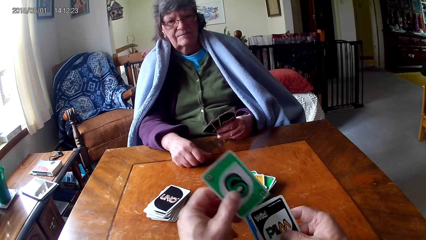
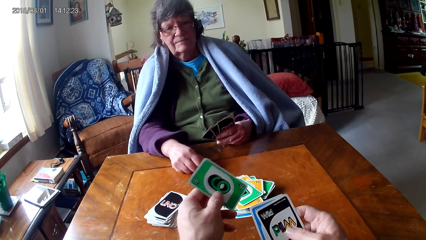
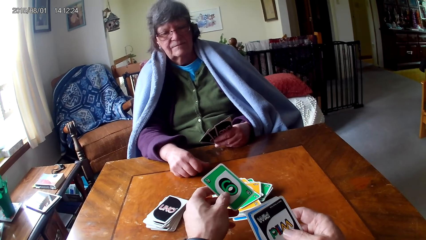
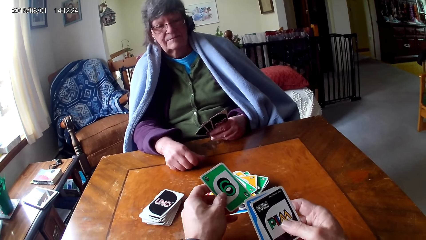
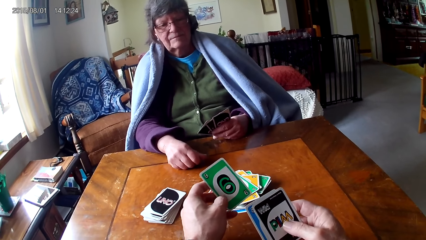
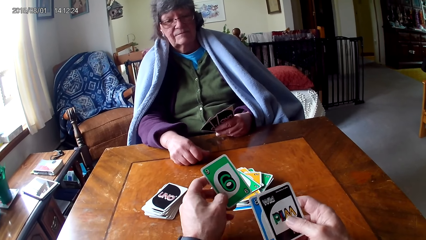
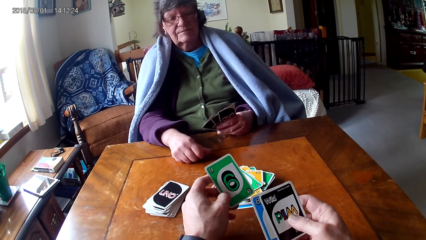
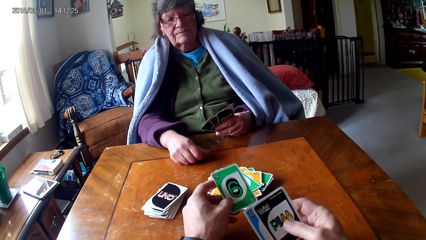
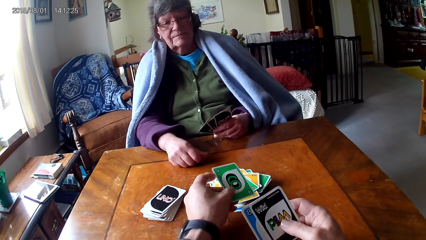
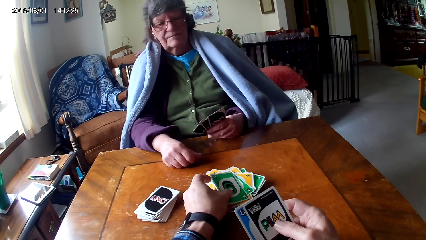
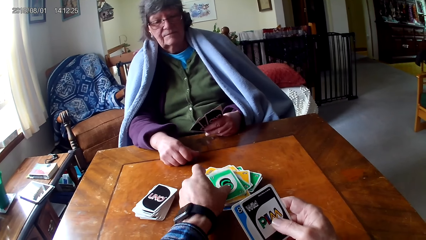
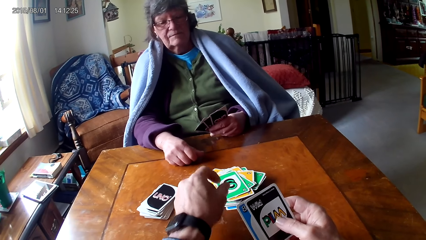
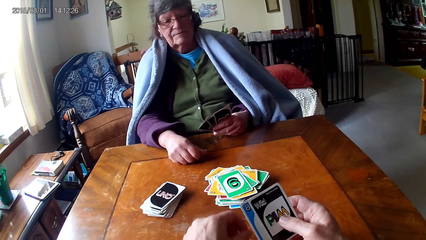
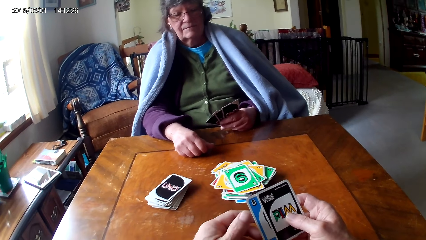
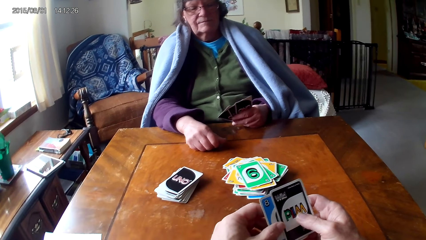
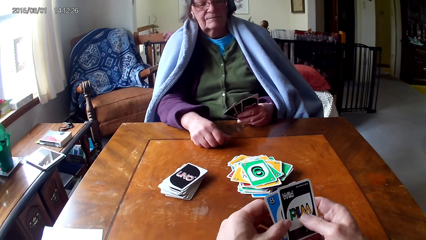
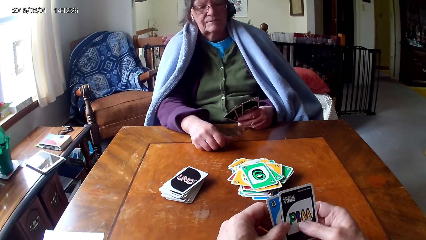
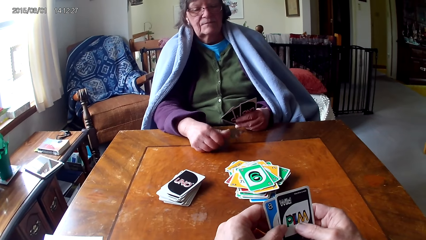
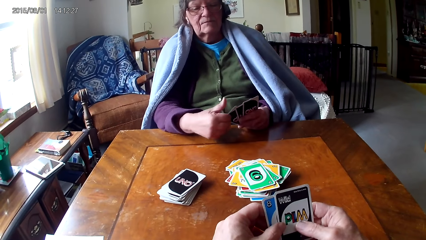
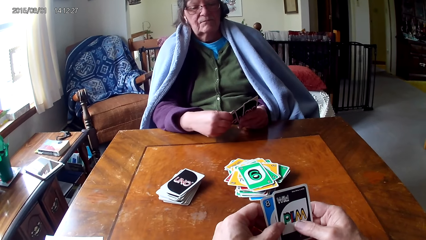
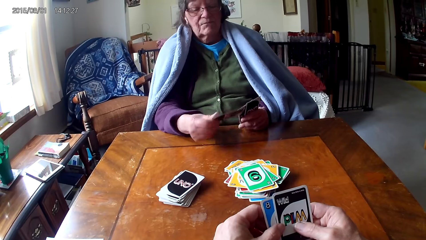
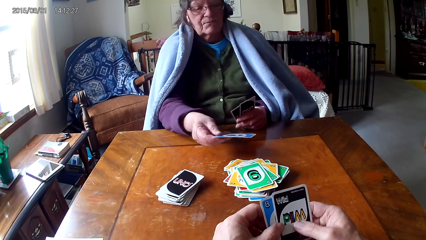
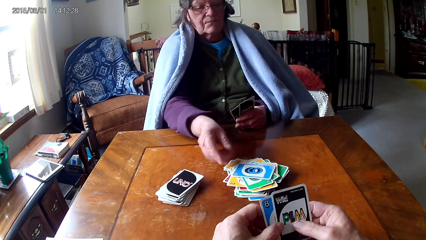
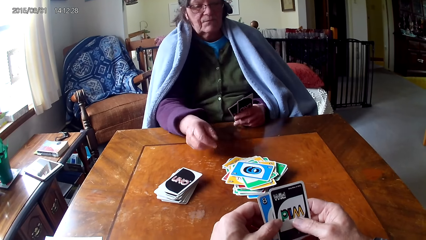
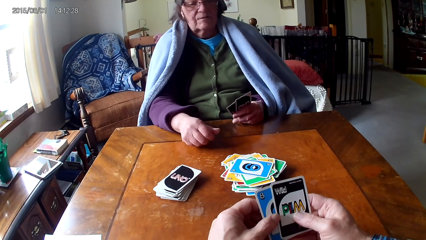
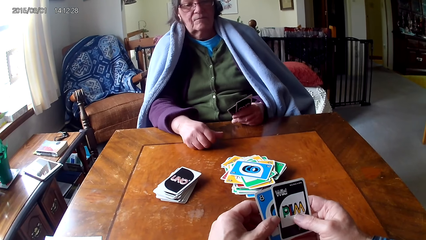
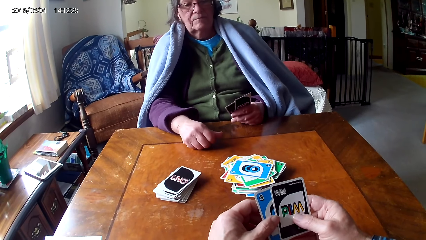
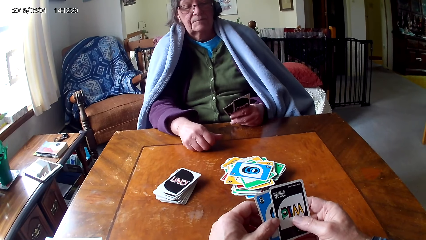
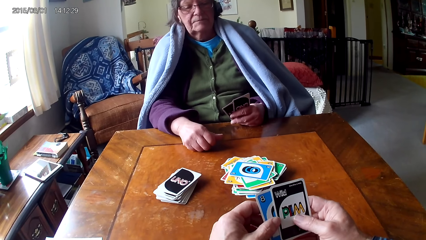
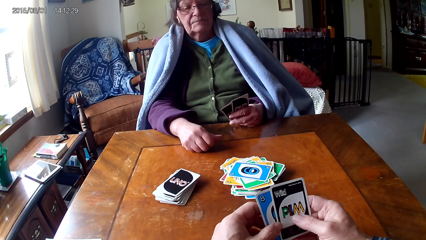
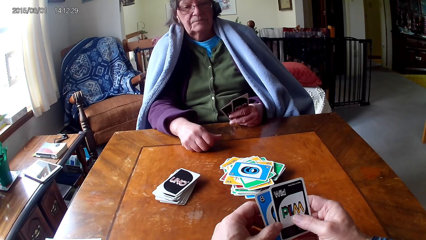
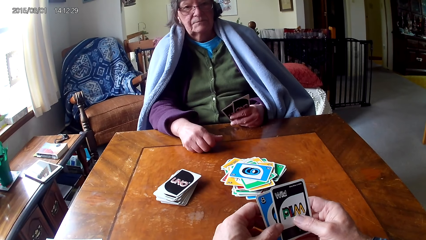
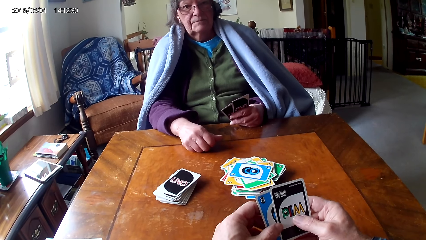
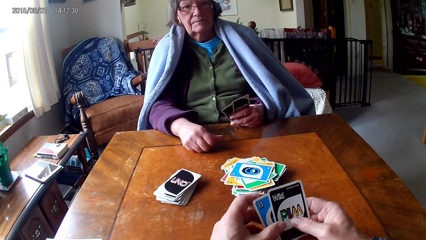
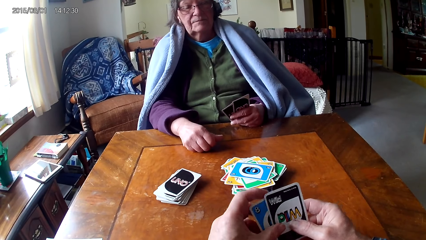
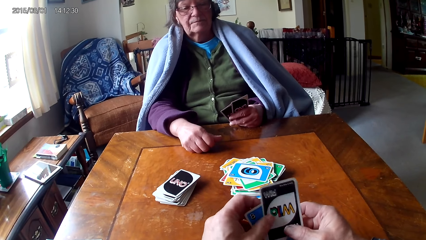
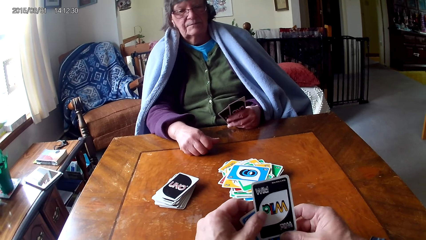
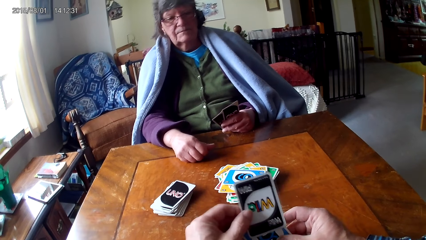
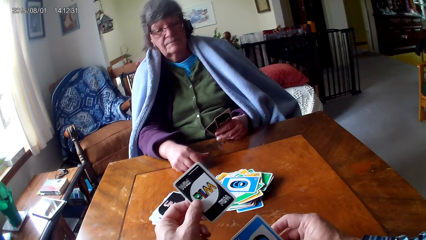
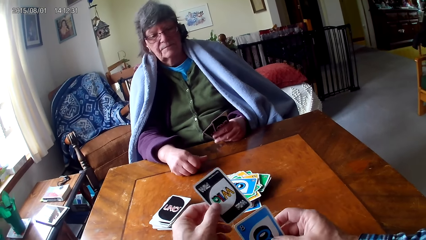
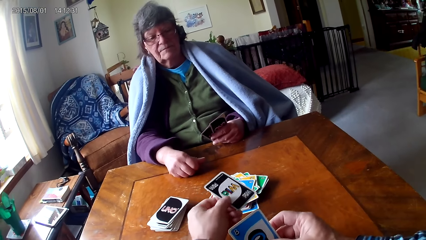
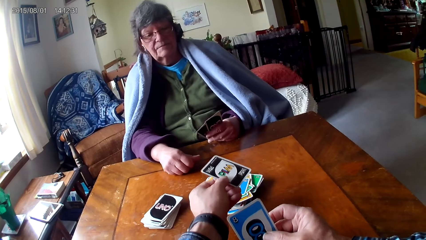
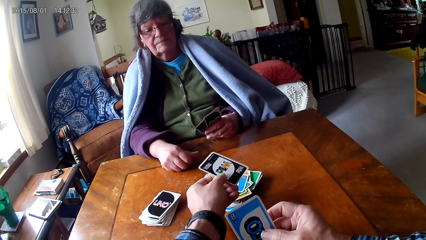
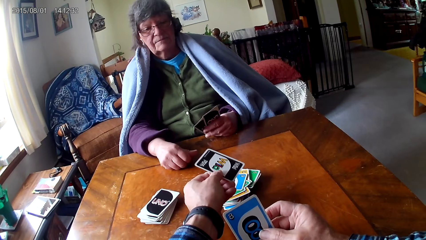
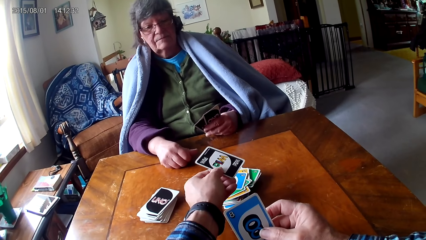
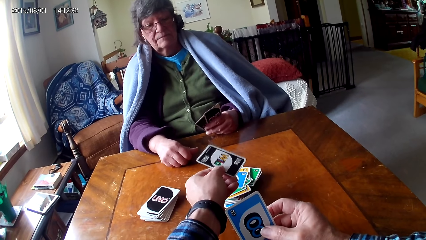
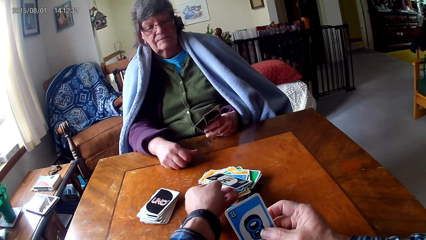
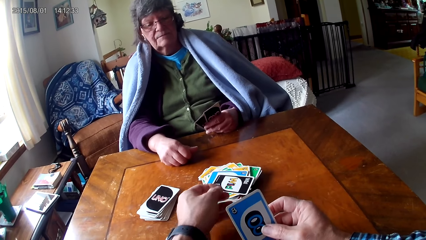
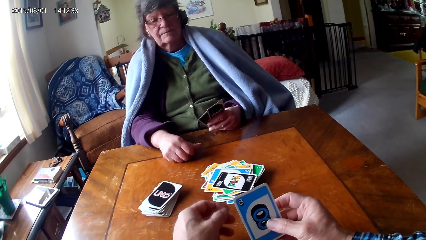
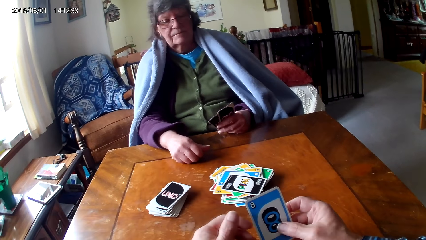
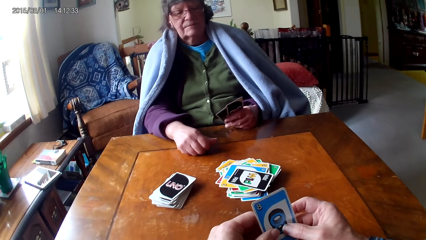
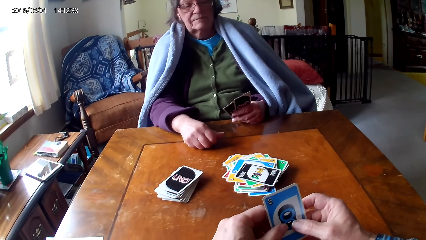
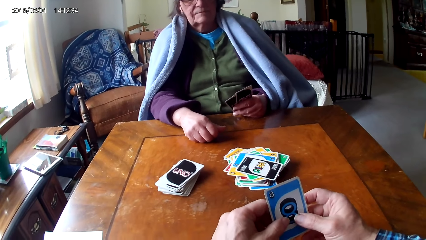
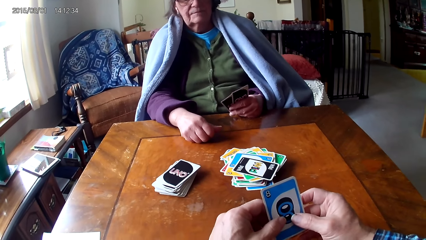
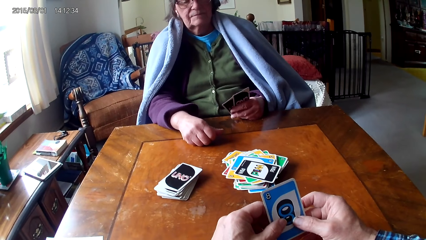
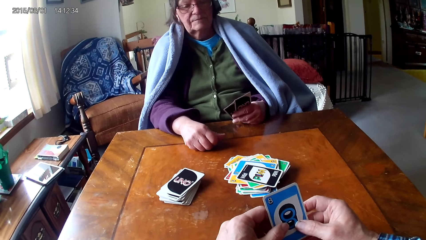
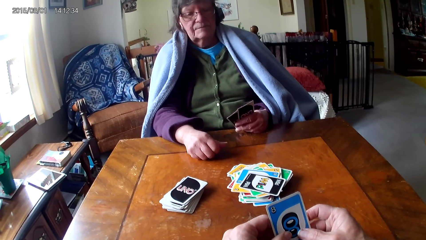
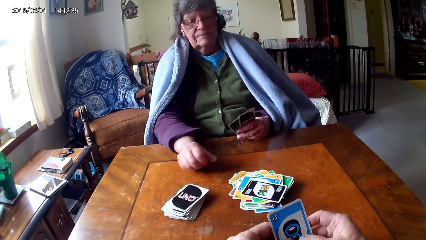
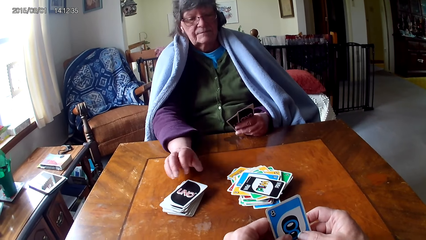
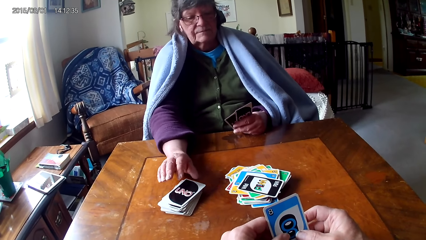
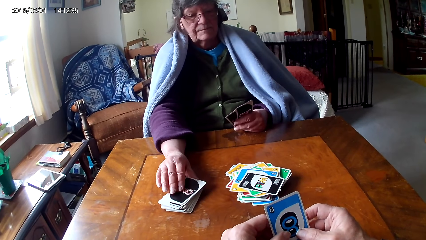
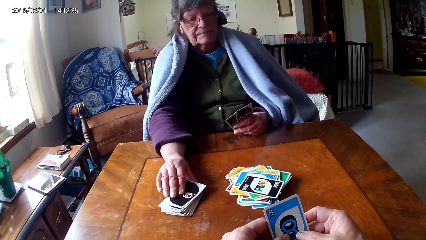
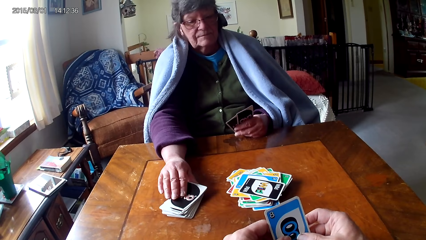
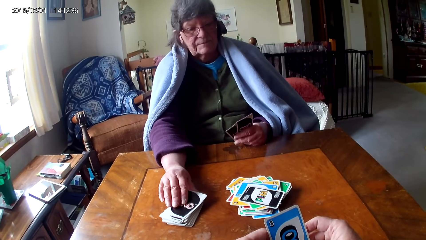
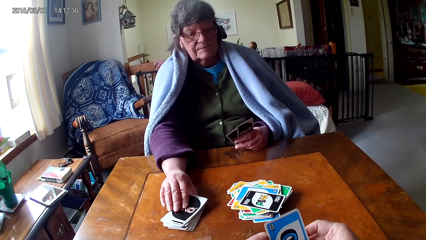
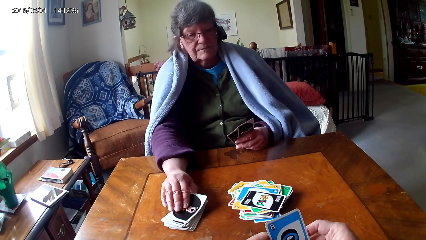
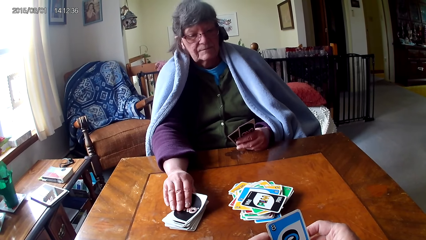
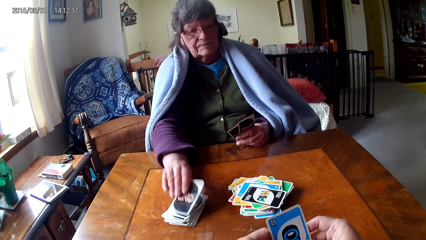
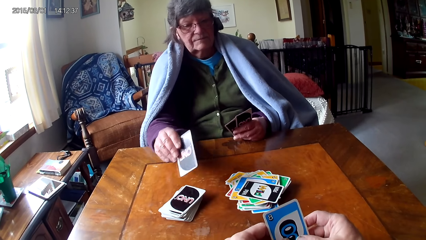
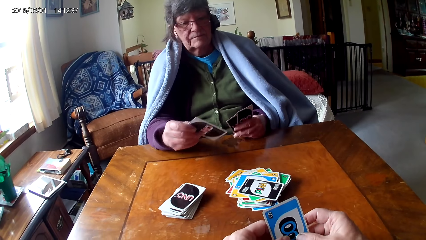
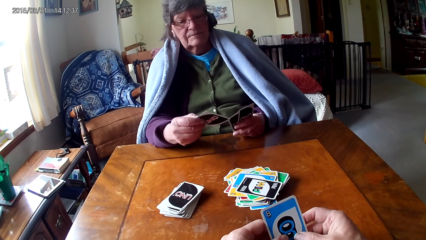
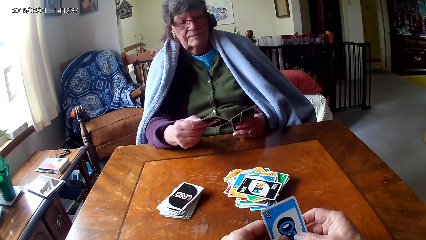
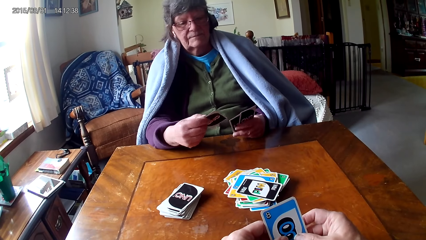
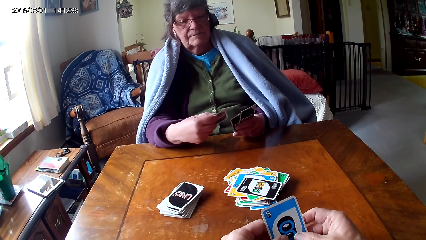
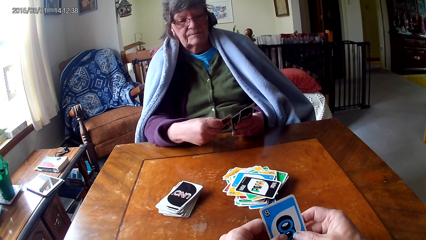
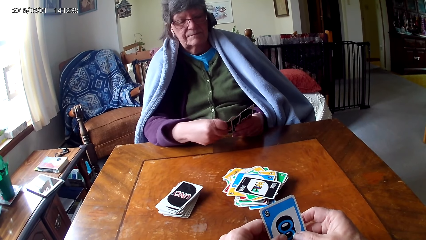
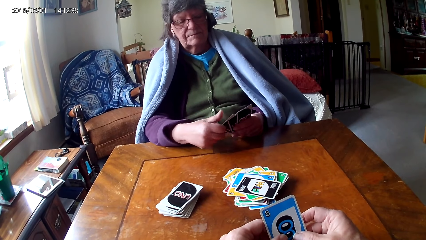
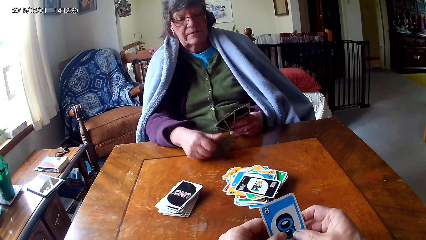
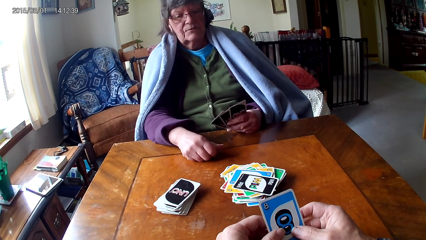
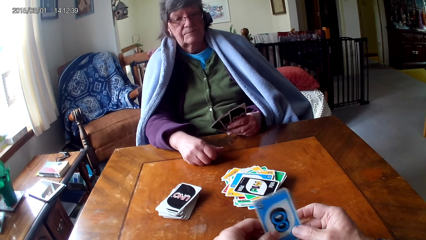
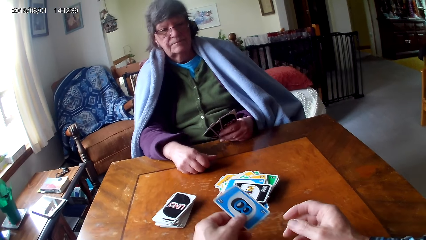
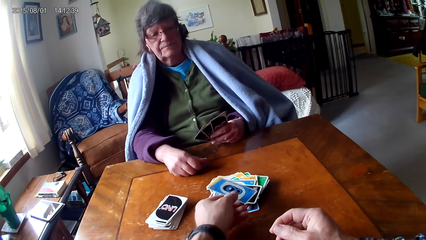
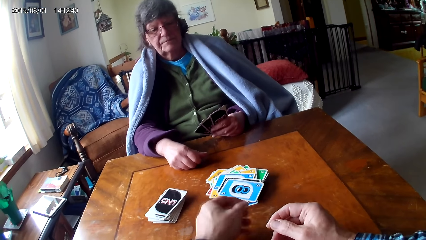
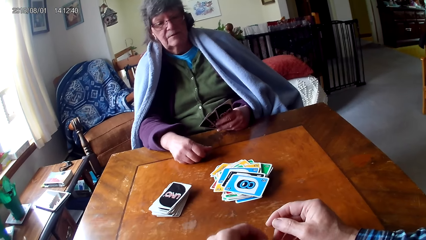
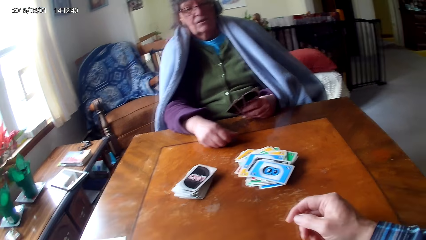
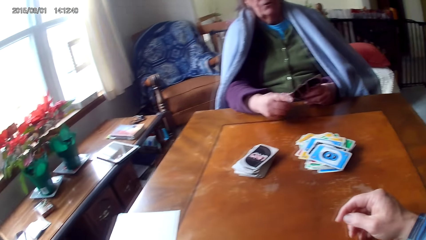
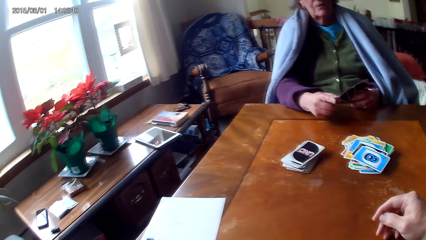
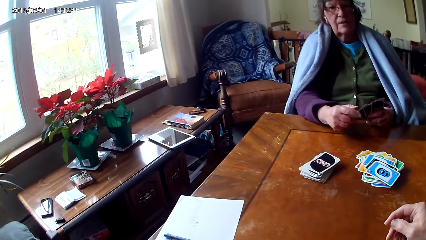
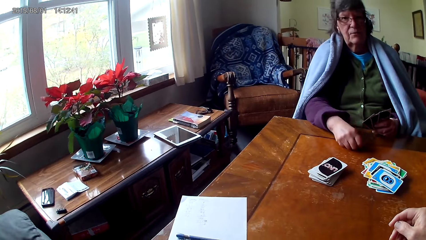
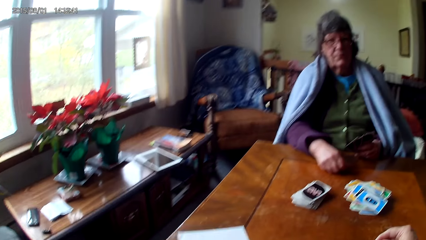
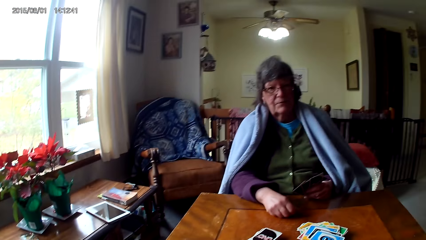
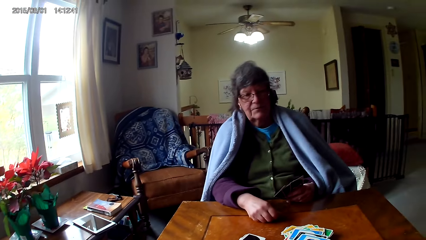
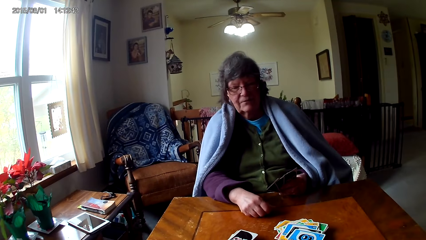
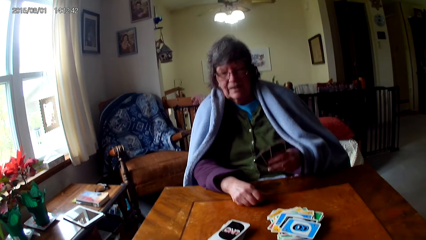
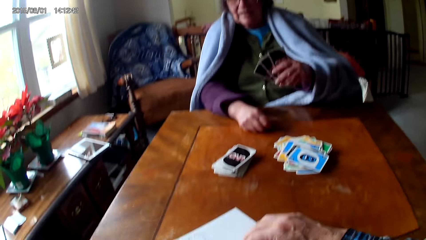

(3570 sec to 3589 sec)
The camera wearer puts a card on the table. They look at a person put a card on the table. They put a card on the table. They look at the person pick up a card. They put a card on the table. The person converses with the camera wearer.
